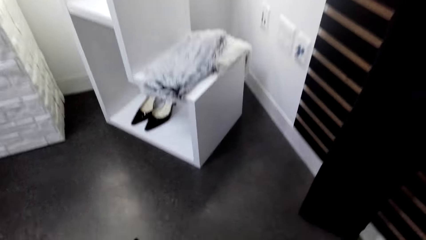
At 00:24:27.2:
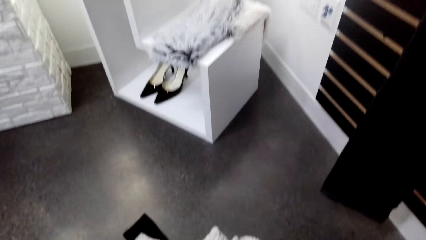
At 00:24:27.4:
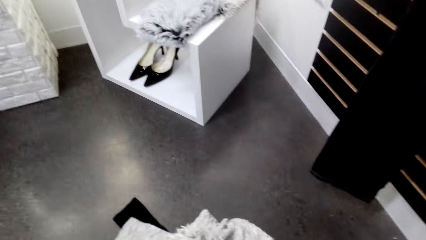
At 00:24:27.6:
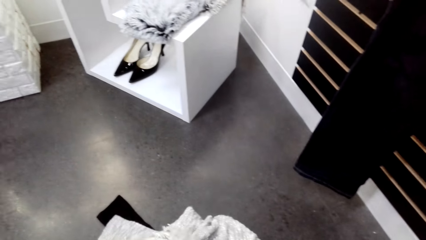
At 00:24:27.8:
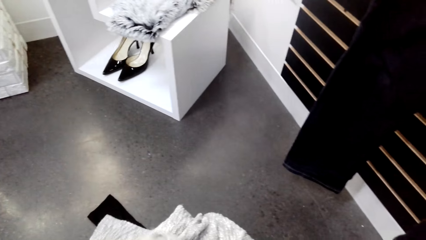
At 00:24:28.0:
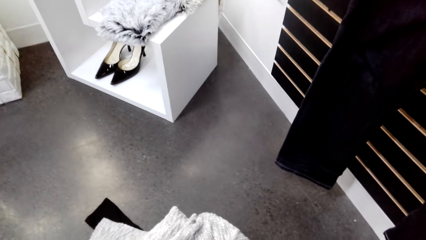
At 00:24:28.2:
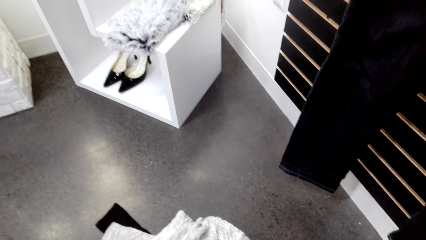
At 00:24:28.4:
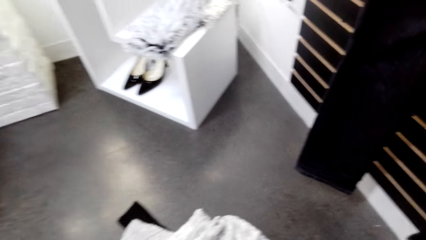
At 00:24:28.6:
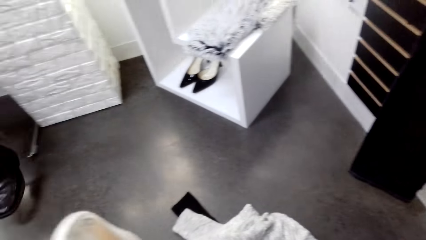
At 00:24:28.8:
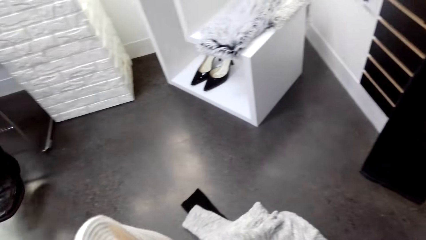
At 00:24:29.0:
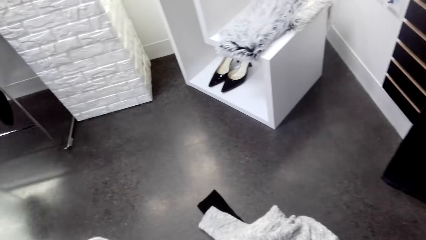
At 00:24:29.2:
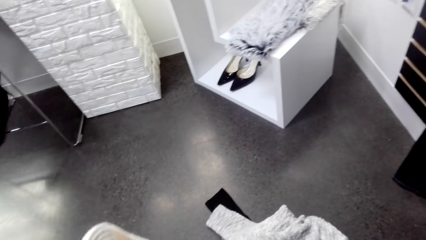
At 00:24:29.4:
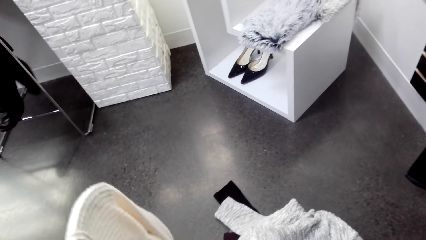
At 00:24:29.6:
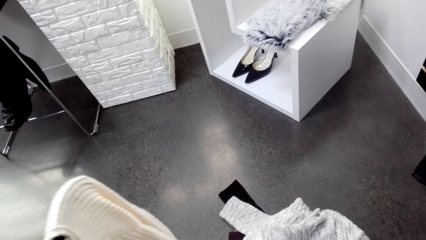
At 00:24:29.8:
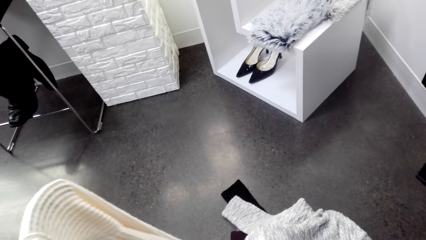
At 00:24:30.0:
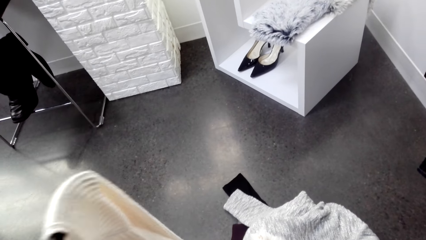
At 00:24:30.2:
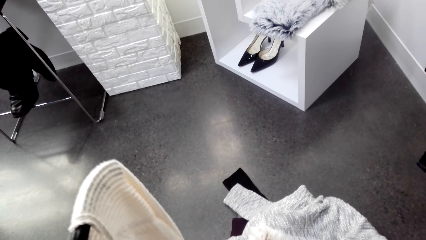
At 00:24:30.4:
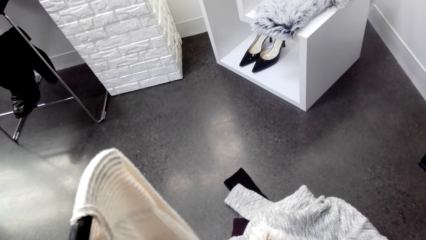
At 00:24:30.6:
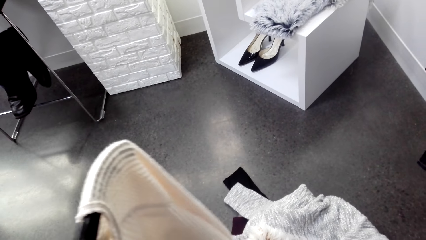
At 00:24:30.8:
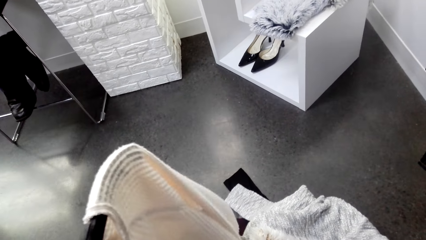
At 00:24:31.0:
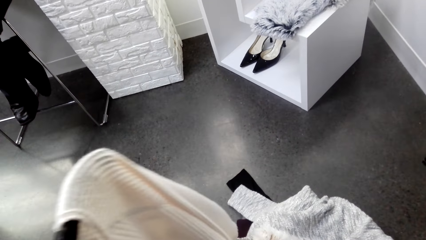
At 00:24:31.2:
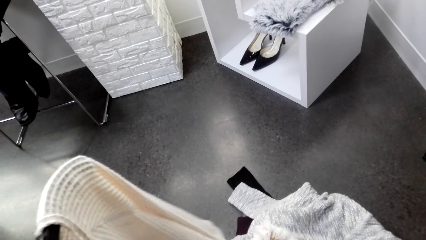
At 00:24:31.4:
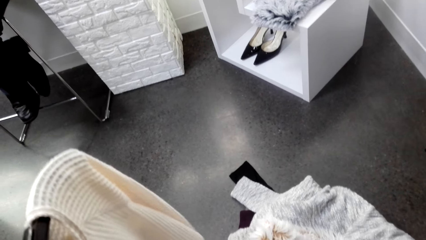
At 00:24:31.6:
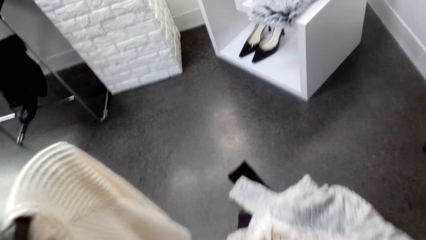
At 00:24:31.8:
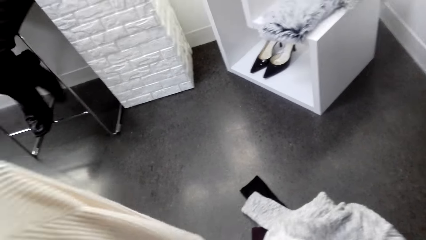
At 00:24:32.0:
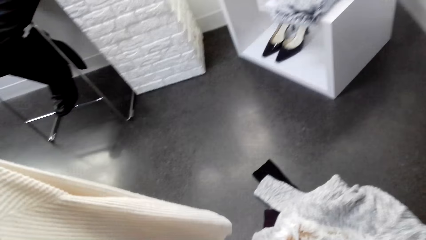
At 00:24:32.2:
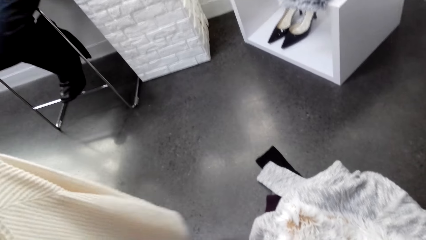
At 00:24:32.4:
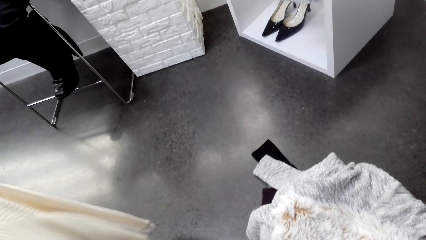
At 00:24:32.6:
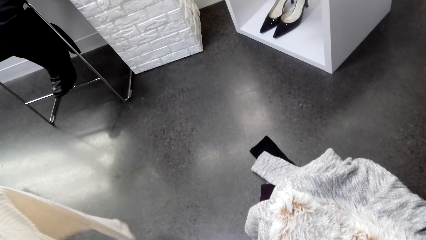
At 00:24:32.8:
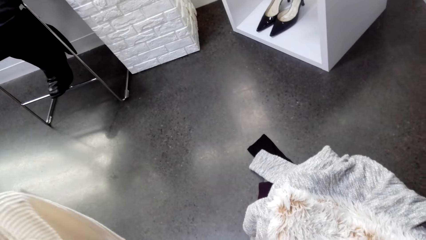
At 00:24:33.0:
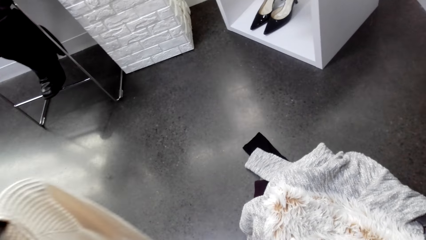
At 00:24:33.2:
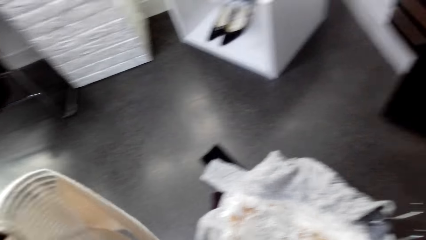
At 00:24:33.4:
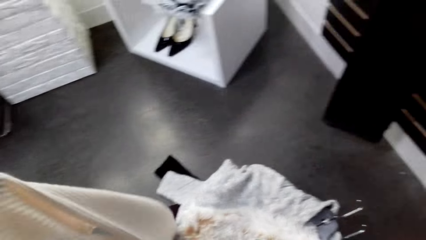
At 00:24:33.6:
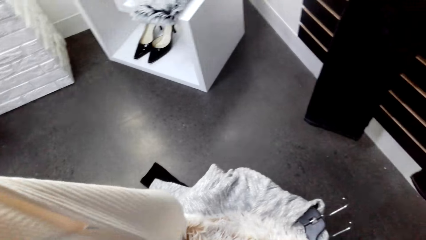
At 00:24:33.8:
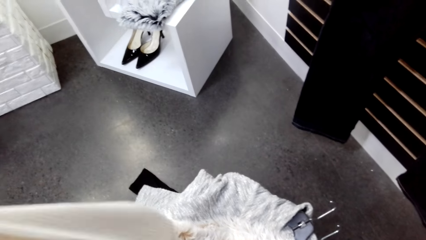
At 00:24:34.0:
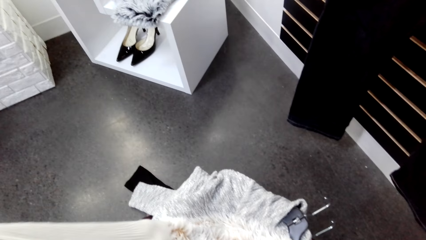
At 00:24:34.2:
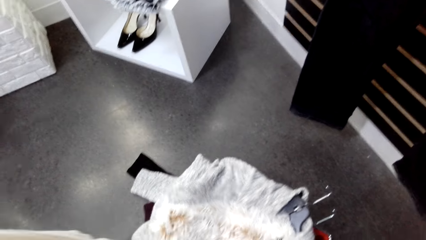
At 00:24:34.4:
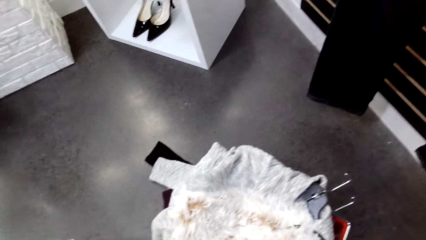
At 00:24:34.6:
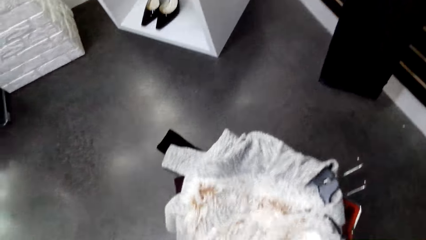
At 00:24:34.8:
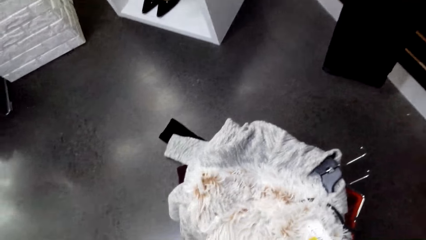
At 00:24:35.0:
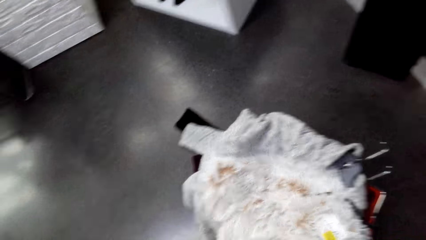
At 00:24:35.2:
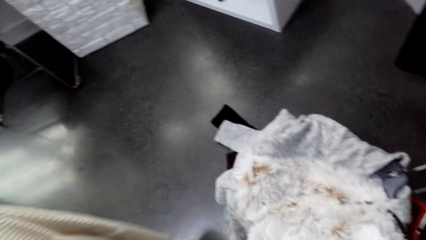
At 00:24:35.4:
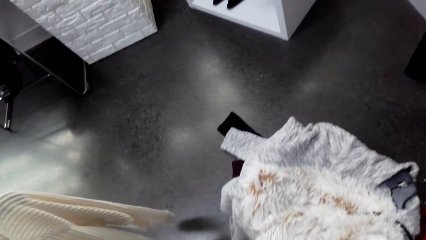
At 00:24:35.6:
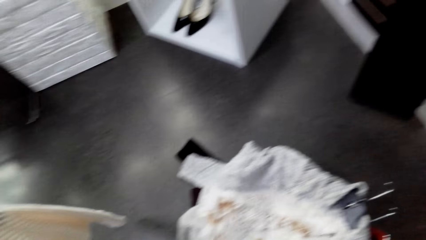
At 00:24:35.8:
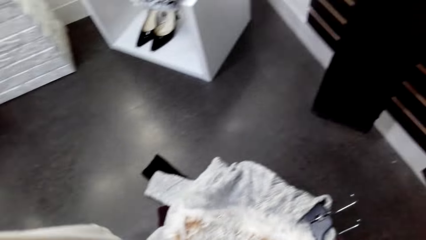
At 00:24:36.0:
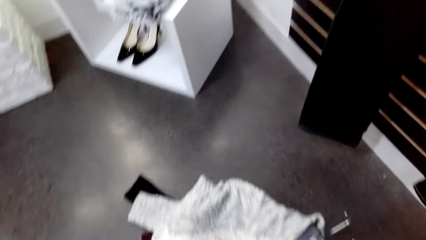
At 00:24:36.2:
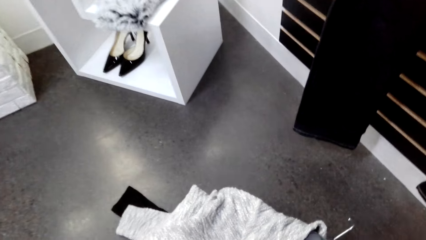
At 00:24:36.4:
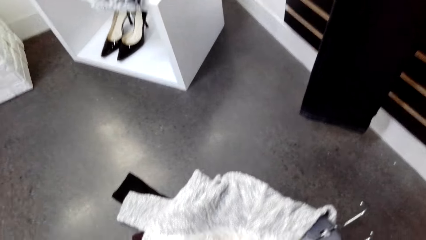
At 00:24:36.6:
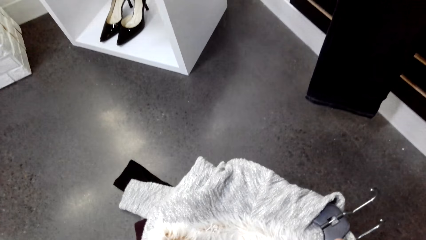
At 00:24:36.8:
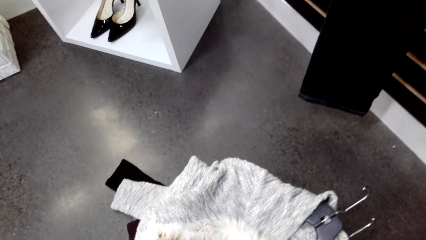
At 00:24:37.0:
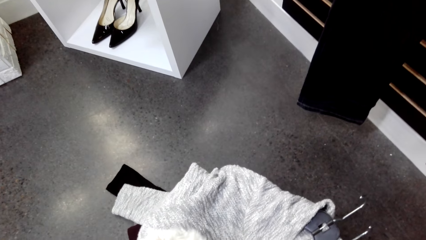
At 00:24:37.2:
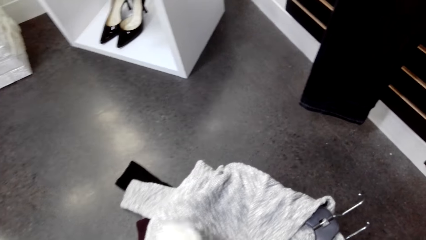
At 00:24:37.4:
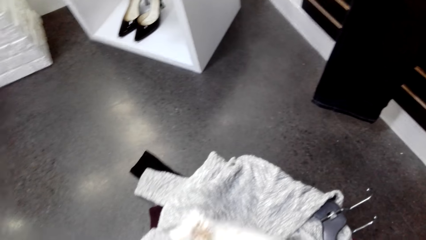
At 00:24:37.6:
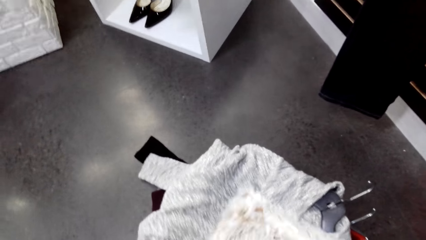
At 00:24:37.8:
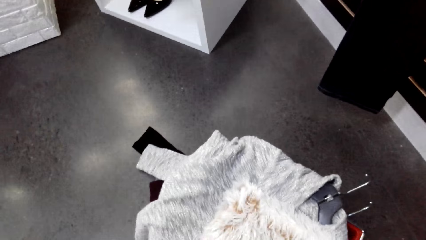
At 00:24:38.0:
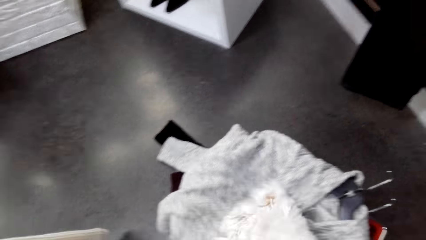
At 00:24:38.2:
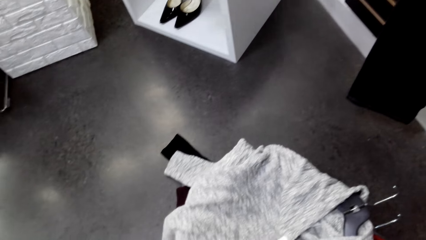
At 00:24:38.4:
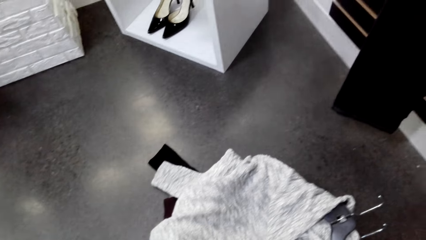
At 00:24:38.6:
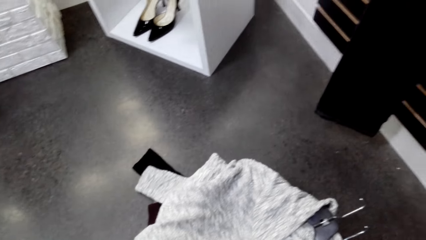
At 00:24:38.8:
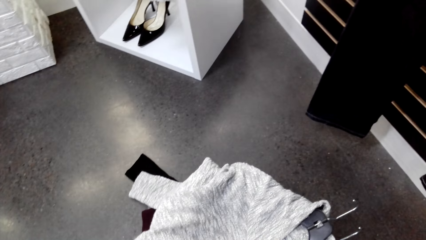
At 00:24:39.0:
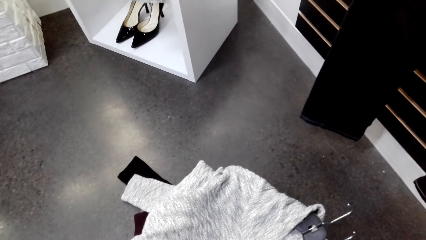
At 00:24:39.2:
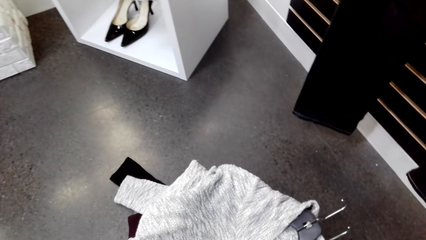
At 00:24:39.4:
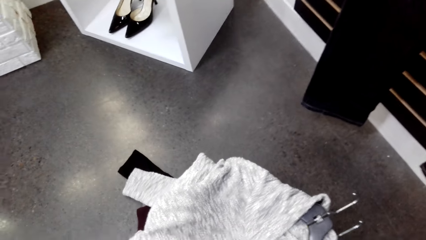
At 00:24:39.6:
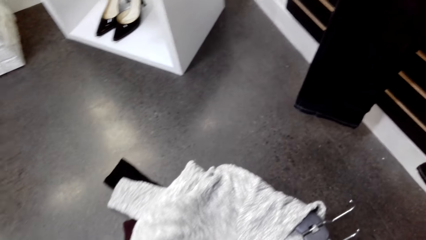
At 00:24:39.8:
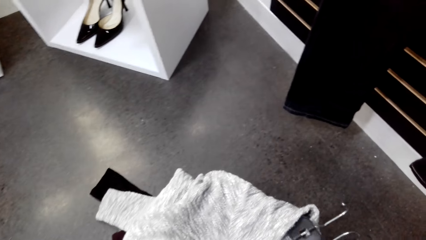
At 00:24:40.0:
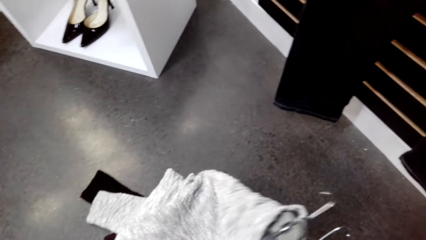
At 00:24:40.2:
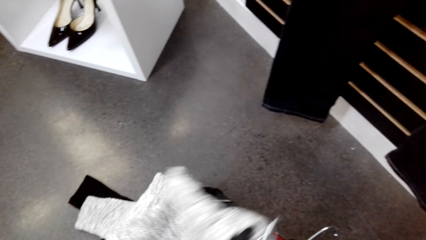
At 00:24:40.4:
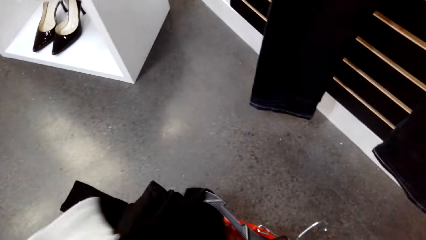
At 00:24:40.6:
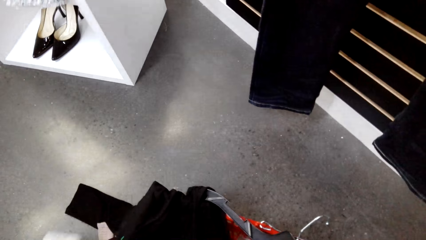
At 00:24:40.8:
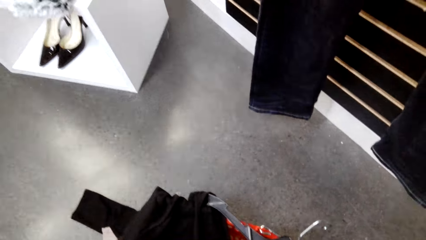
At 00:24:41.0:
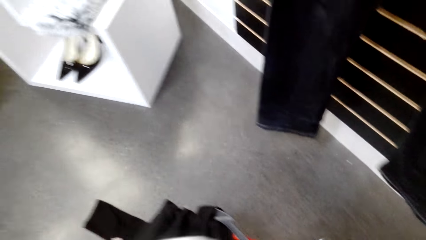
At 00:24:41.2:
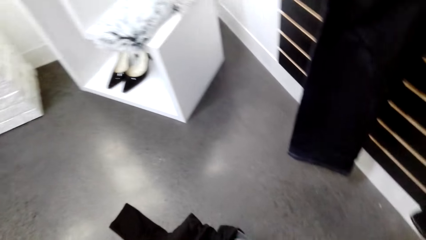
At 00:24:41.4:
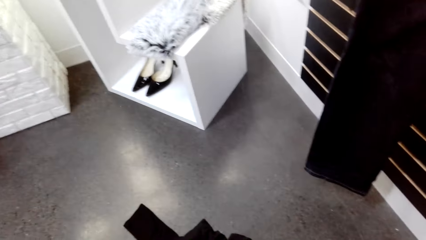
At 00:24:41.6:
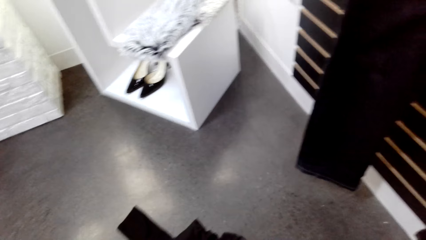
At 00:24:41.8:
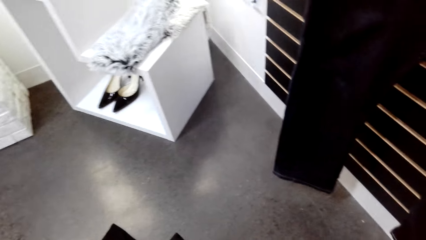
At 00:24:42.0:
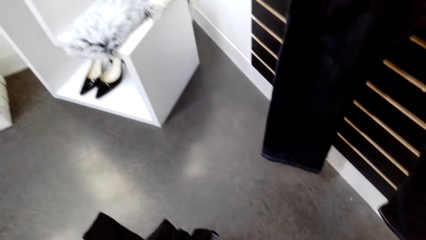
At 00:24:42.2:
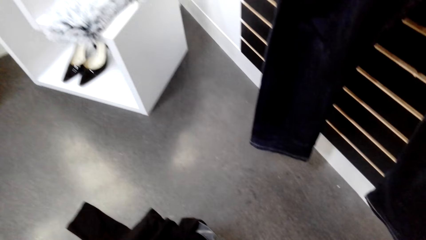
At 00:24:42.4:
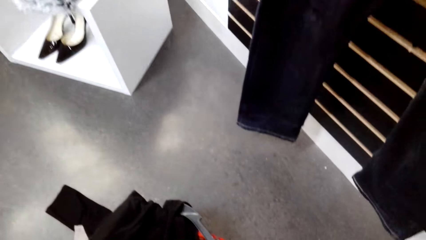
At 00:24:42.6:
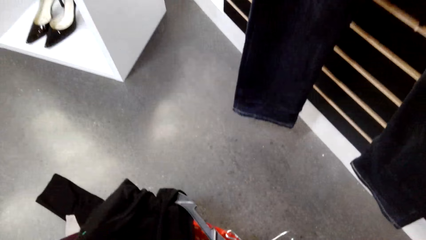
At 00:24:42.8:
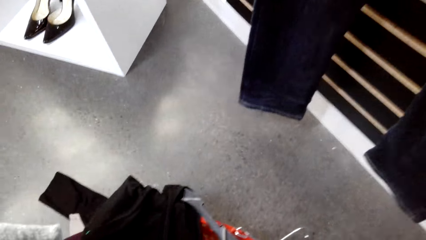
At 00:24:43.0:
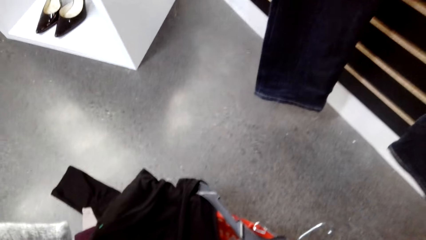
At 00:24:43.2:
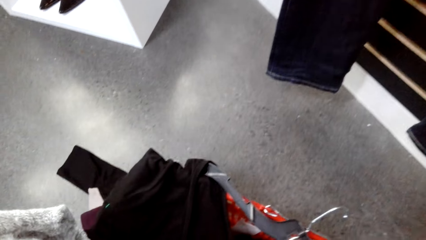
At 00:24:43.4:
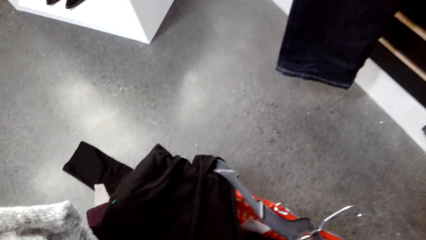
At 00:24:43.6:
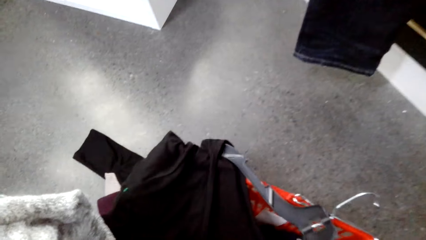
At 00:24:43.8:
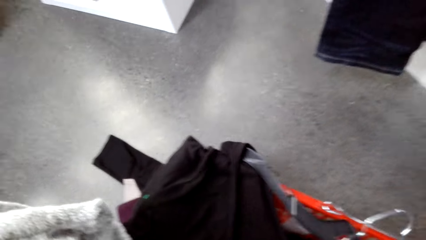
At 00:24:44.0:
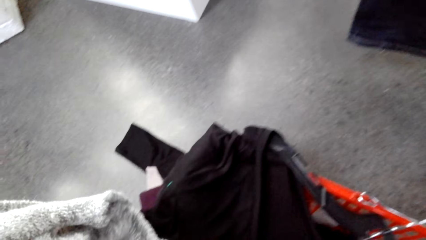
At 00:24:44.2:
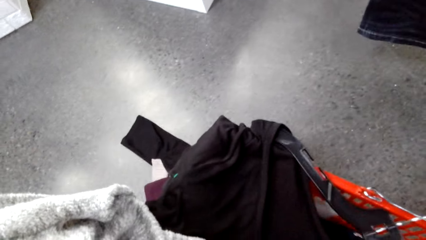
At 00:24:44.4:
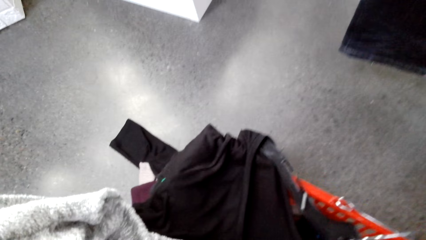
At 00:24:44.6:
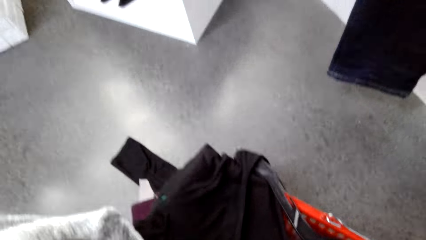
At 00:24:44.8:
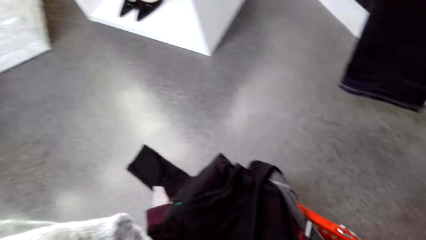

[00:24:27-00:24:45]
The camera wearer converses with the man. They converse with the man again.
